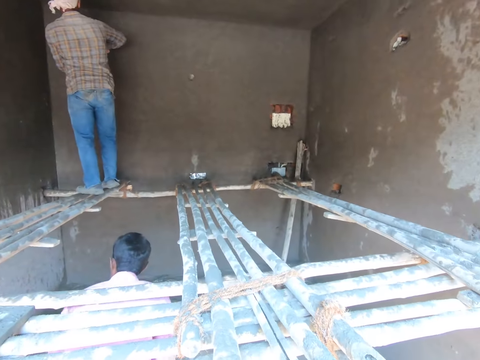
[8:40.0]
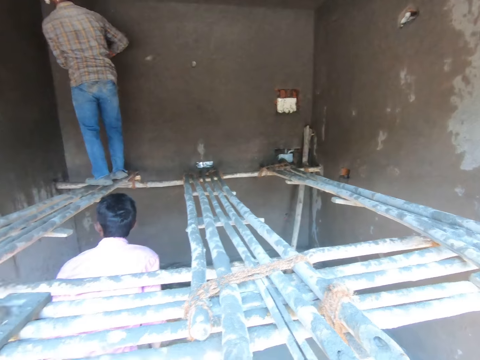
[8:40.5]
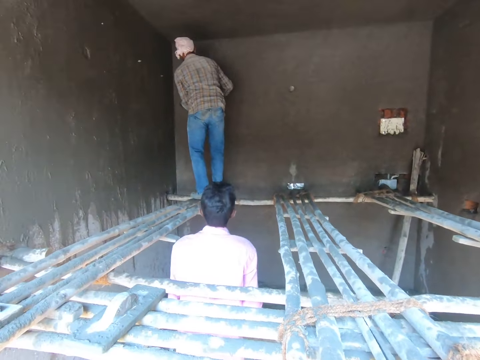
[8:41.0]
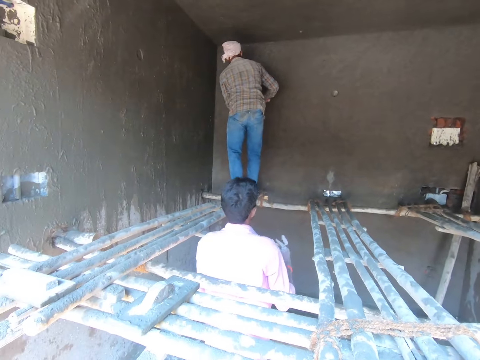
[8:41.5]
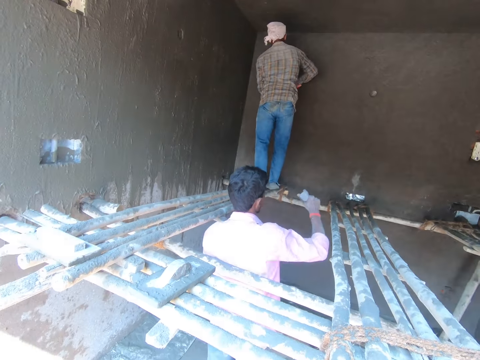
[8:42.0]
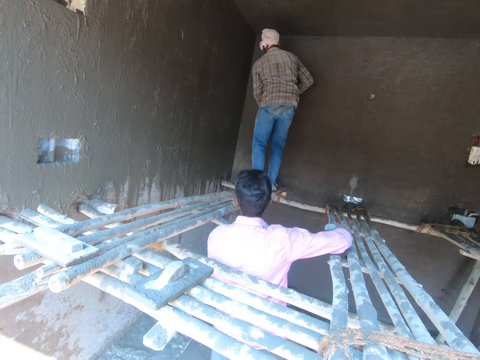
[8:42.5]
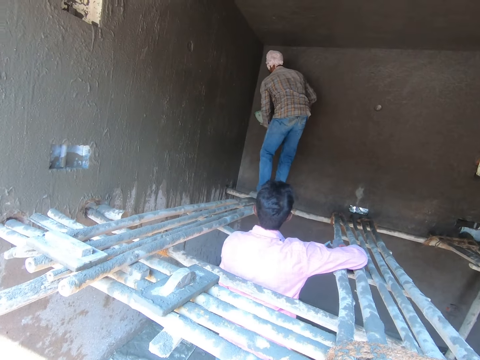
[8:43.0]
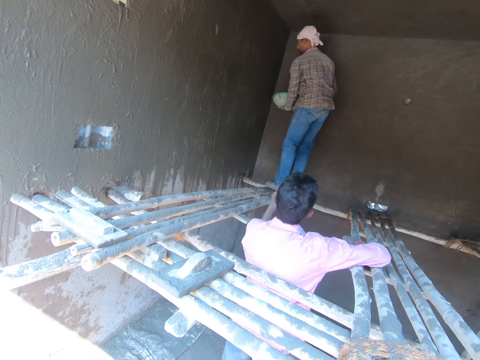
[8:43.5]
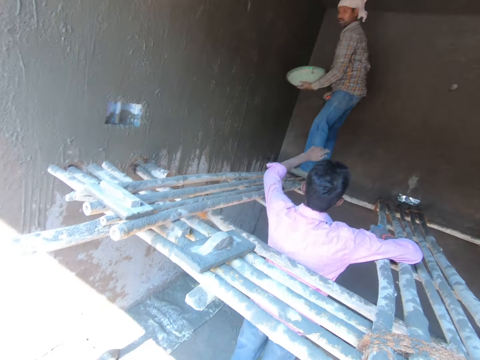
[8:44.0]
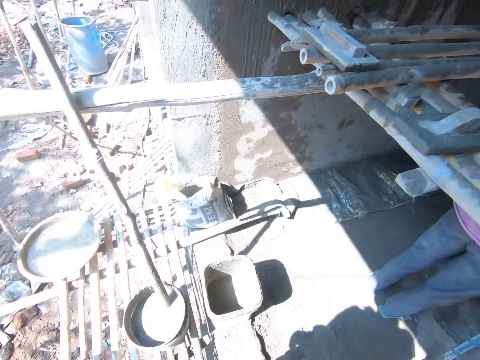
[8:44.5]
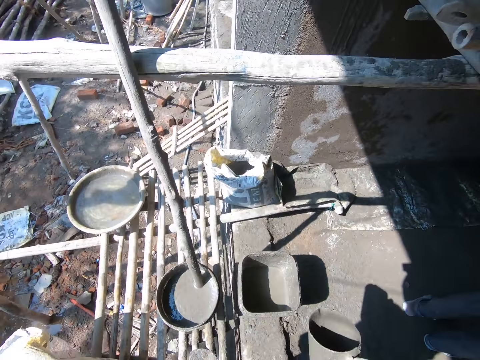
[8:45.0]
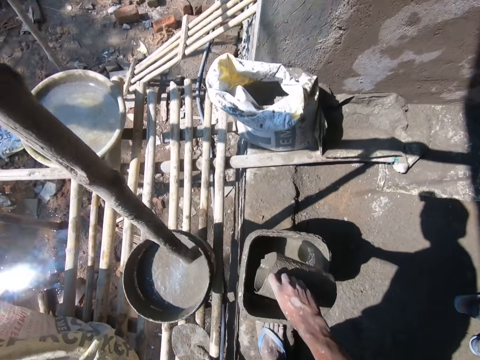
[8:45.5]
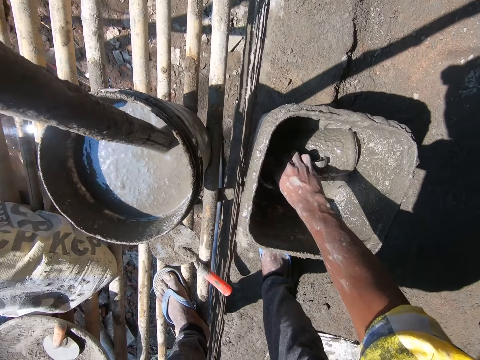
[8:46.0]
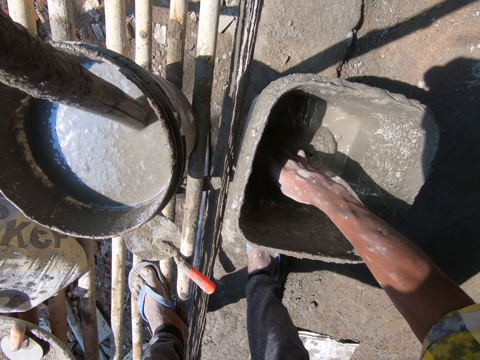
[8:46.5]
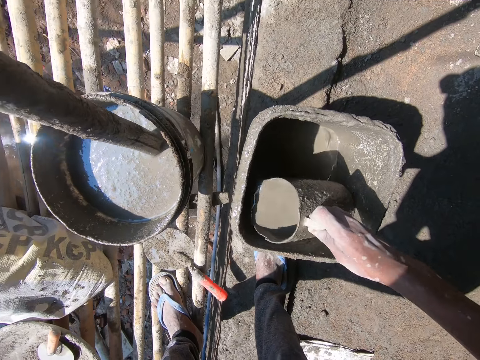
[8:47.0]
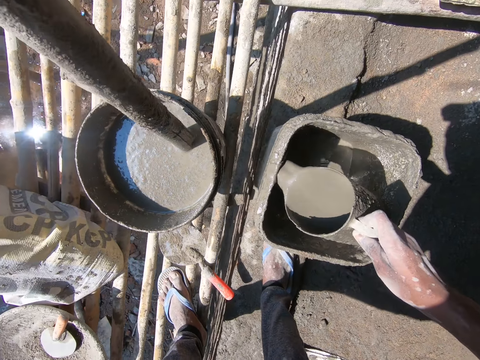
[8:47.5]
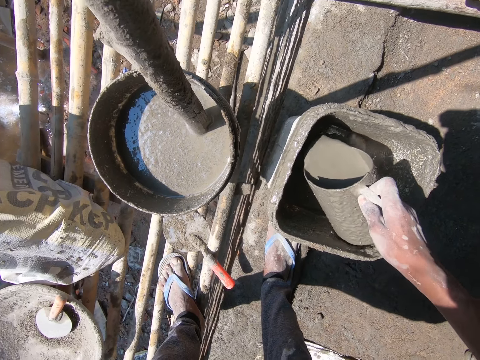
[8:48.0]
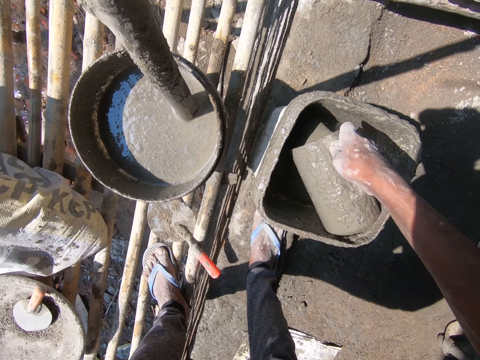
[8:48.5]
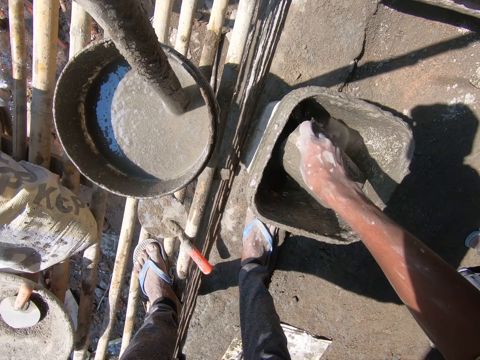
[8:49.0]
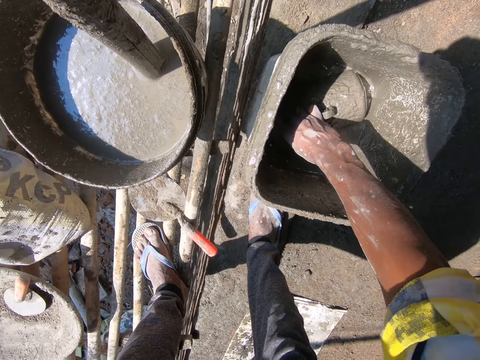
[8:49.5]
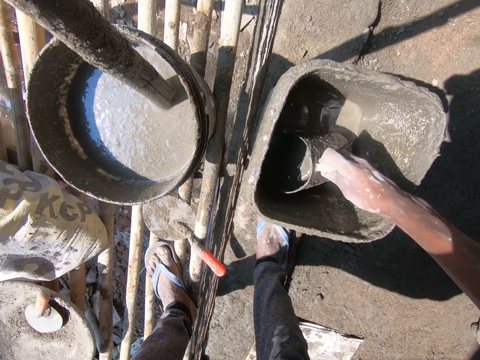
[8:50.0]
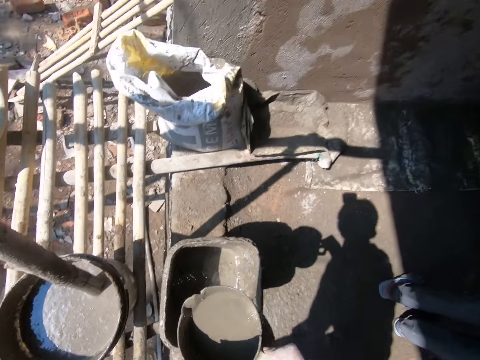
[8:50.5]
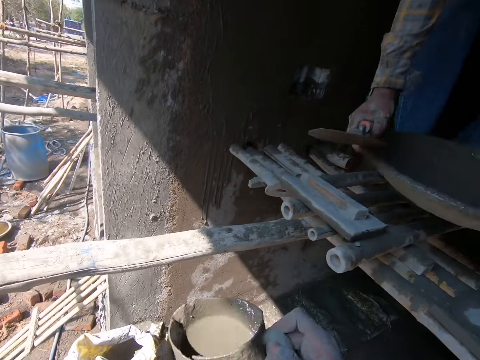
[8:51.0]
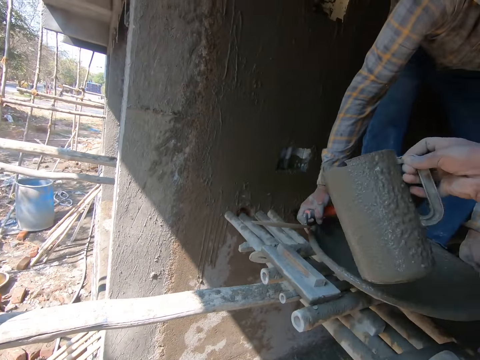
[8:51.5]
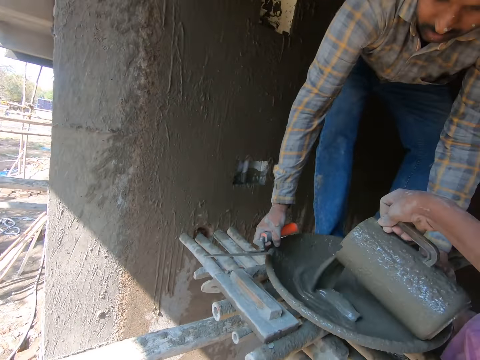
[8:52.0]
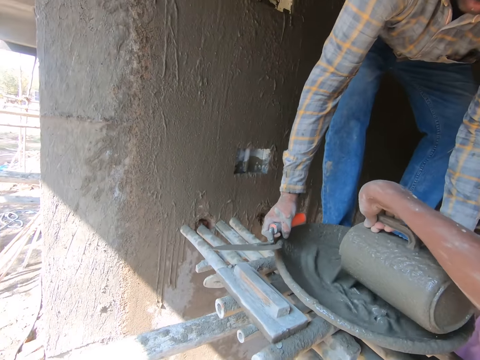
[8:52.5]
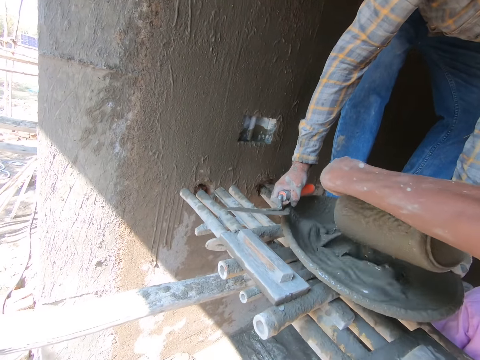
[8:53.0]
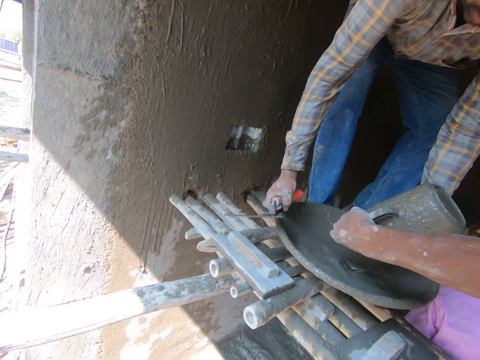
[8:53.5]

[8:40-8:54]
A person walks around the room. Another person sprinkles the mortar on the wall. The camera wearer fetches the mixture or mortar with the jug from the bucket, pours the mixture in the bucket, fetches the mixture with the jug from the bucket, and pours the mixture in the cement mixing bowl or tray.

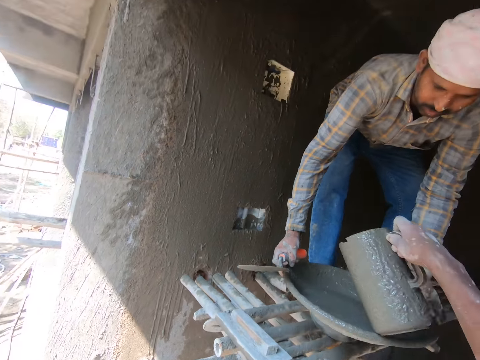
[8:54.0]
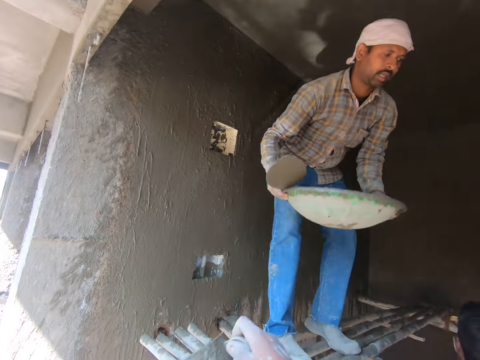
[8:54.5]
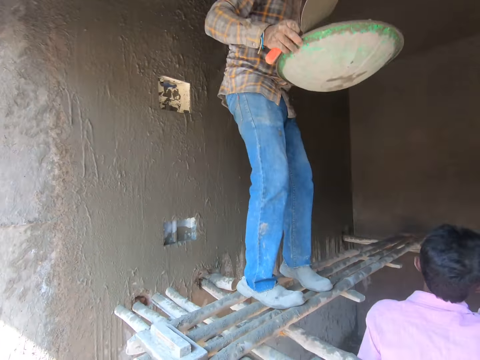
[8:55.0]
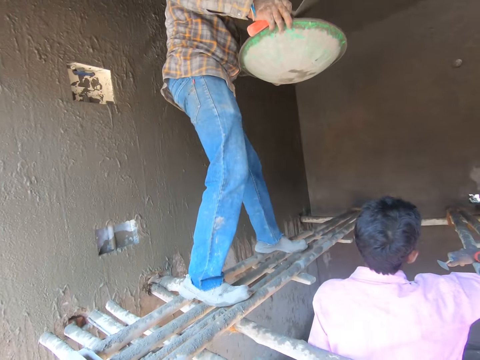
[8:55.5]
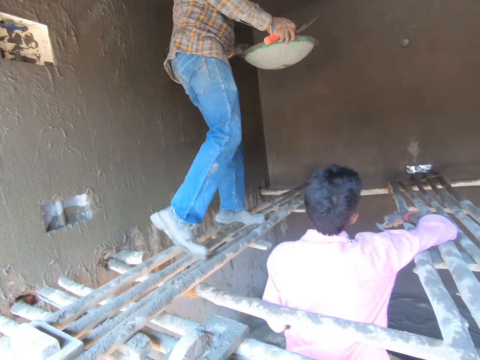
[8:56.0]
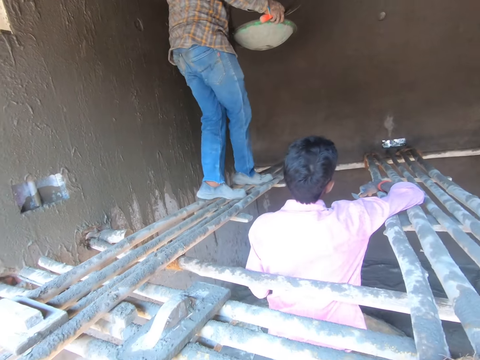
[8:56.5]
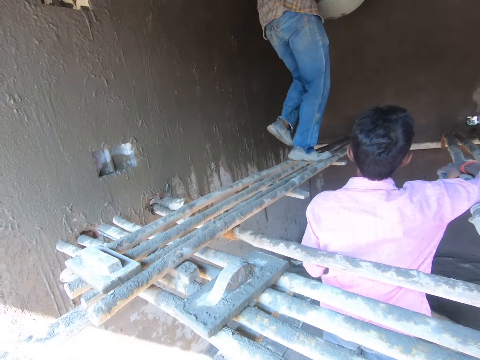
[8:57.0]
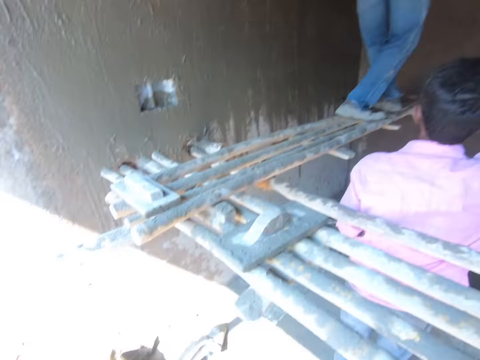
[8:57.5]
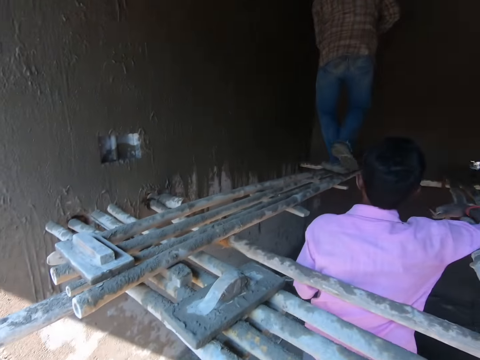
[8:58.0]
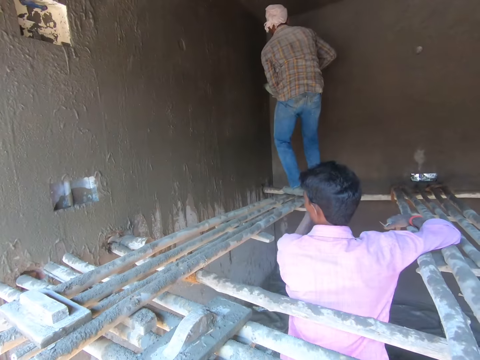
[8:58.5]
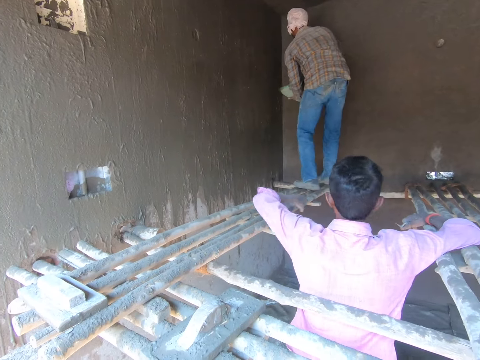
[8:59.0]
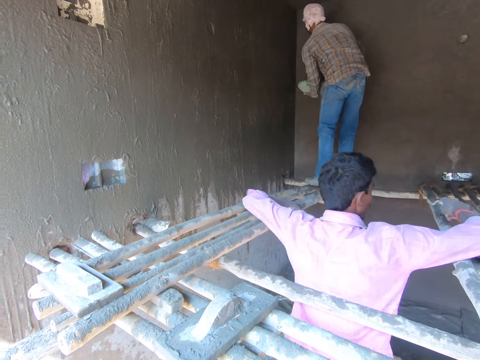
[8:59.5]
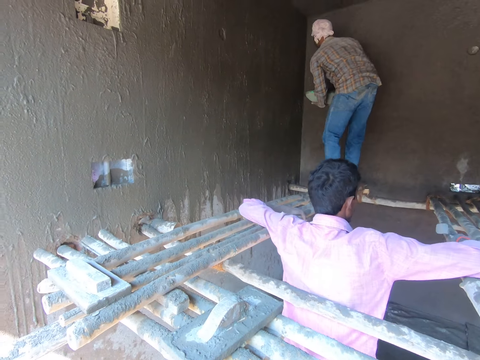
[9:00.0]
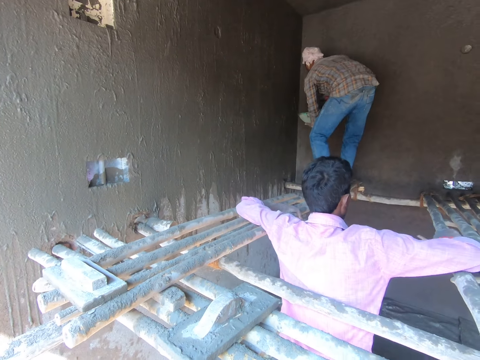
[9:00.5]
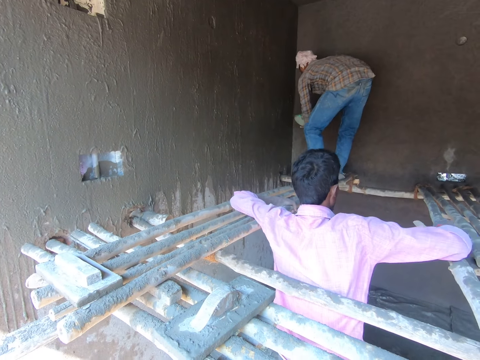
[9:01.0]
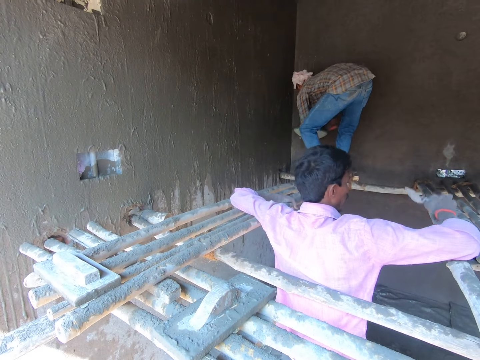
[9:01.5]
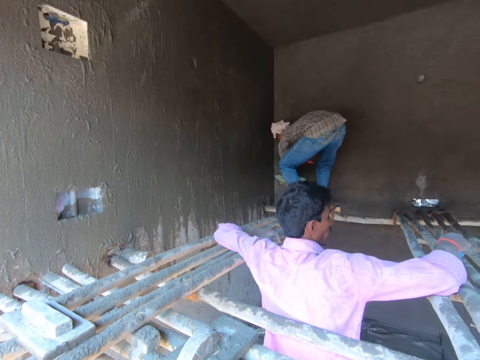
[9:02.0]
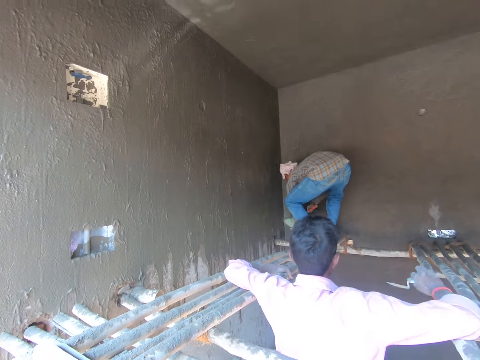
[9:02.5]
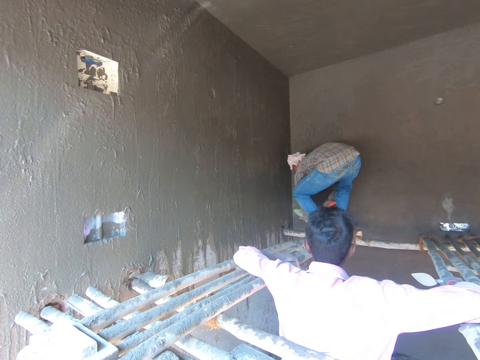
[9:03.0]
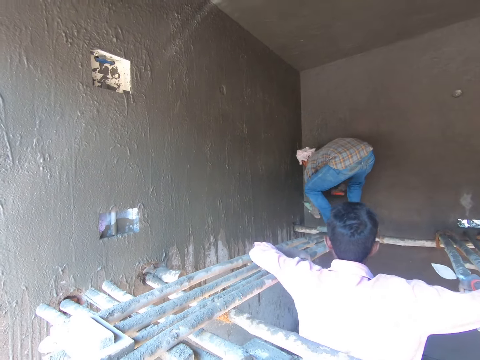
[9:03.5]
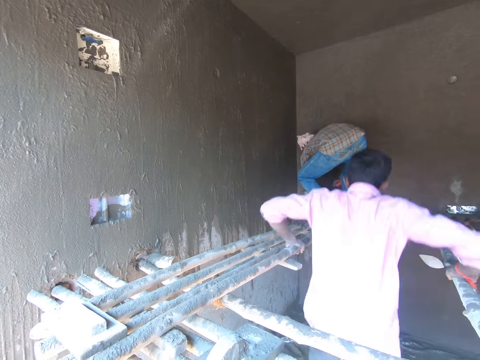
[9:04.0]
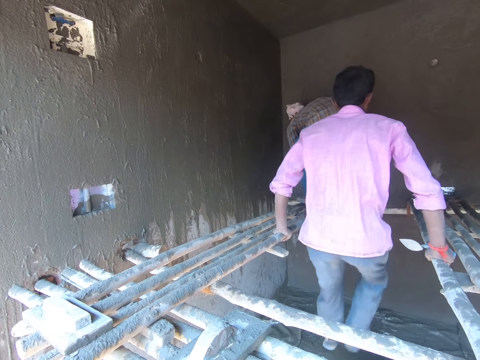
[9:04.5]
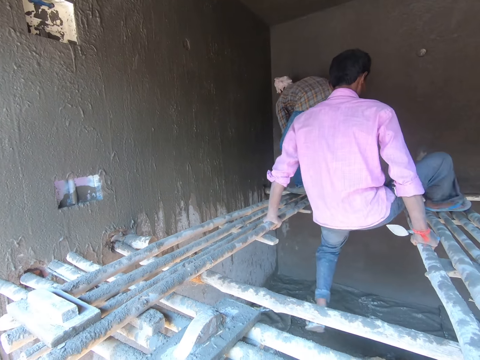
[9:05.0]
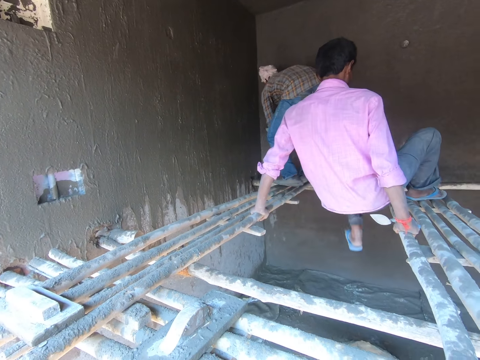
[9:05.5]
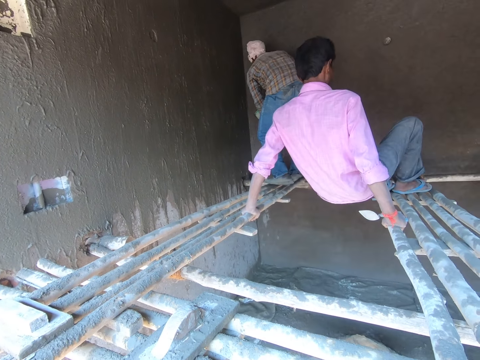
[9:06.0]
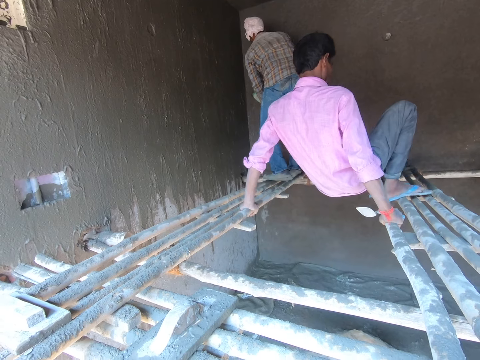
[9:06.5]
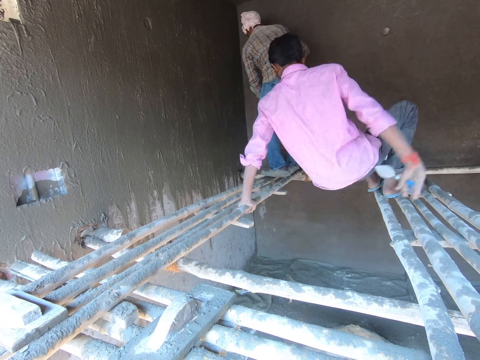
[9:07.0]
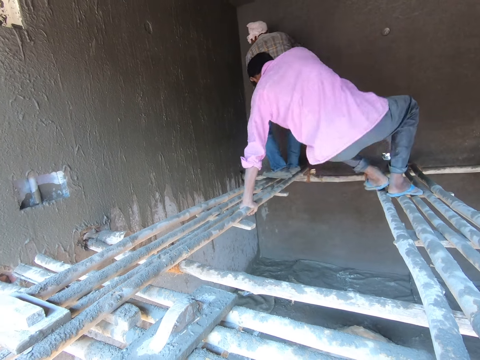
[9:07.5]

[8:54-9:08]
A person picks up the cement mixing bowl or tray and carries the tray with both hands. The camera wearer walks around the room. The person walks across the wooden structure. The person throws the mixture or mortar on the wall with the trowel. Another person climbs the wooden structure.
